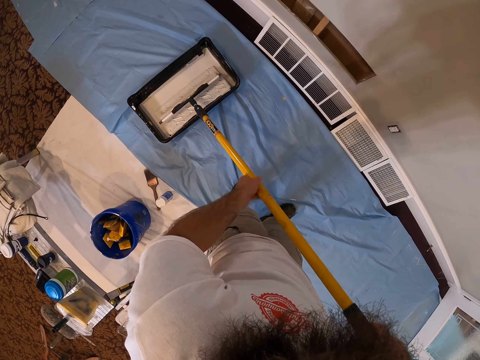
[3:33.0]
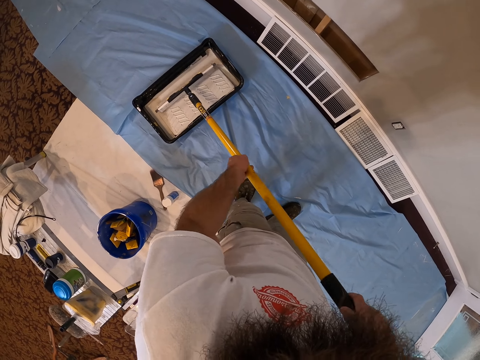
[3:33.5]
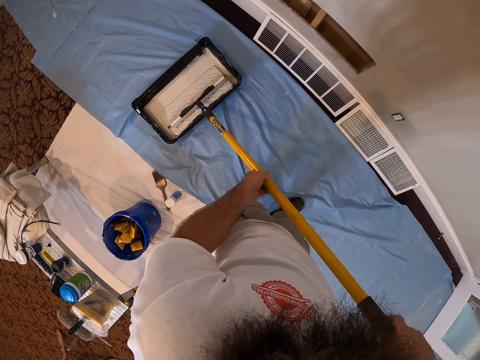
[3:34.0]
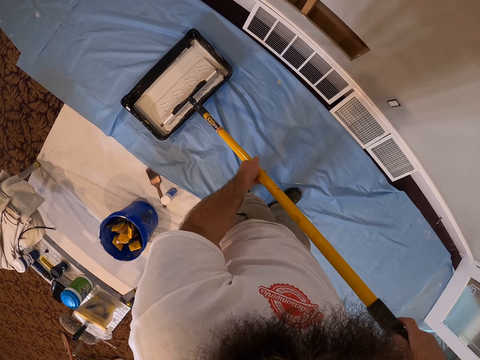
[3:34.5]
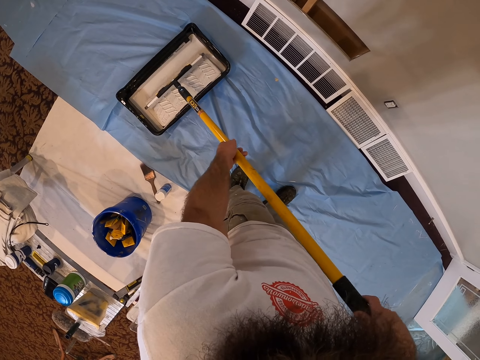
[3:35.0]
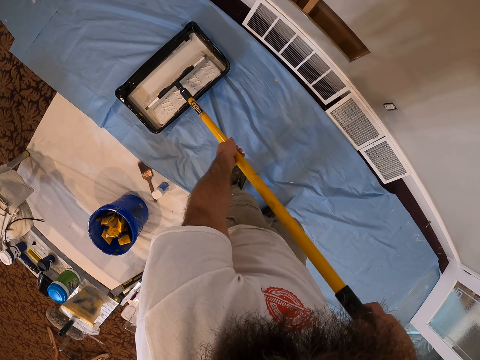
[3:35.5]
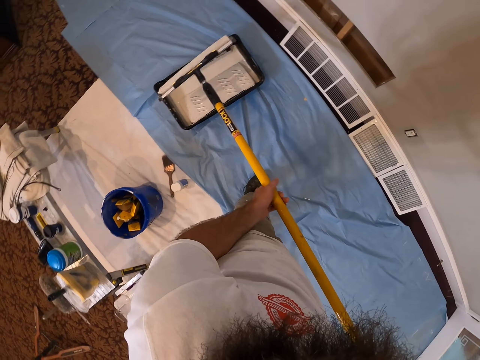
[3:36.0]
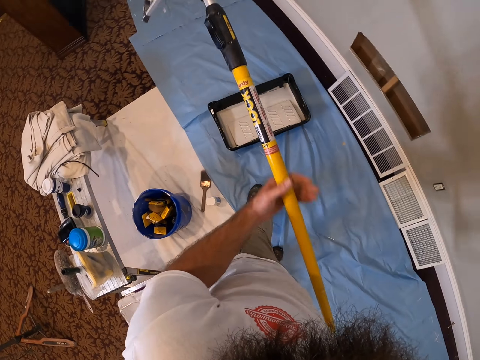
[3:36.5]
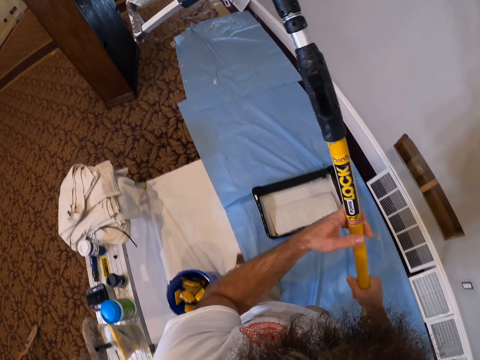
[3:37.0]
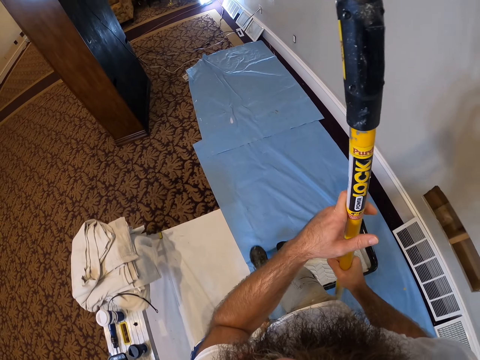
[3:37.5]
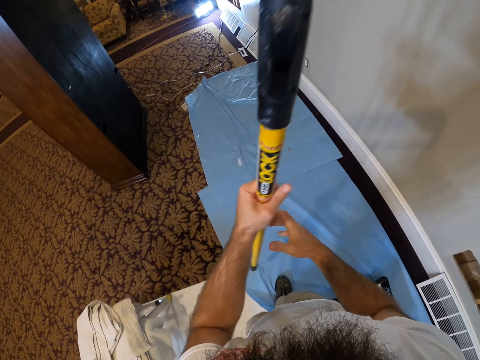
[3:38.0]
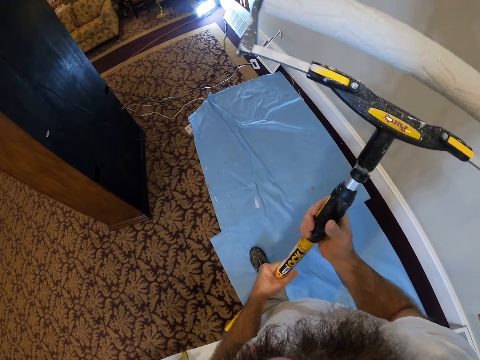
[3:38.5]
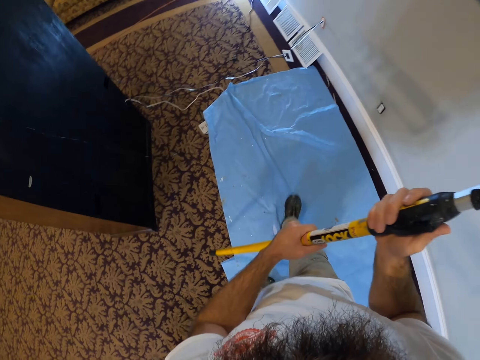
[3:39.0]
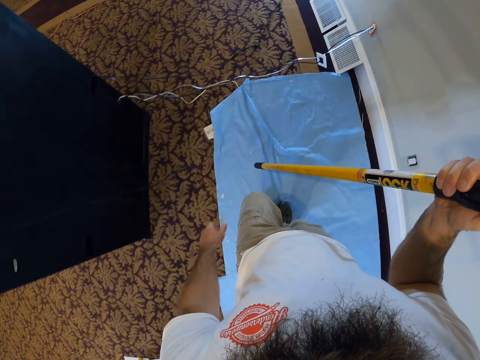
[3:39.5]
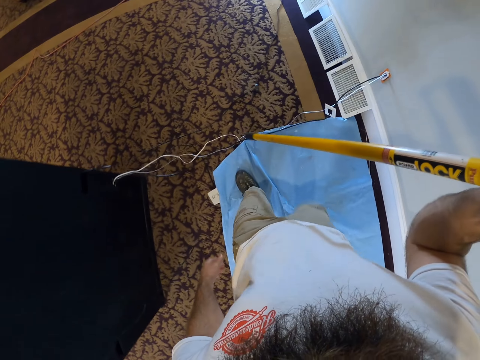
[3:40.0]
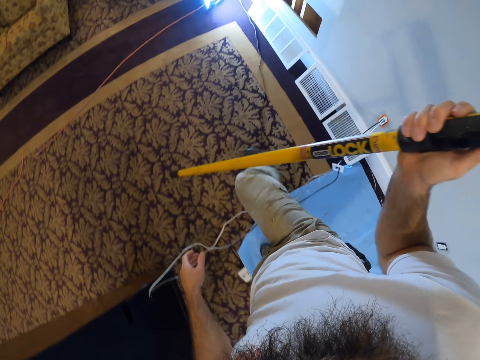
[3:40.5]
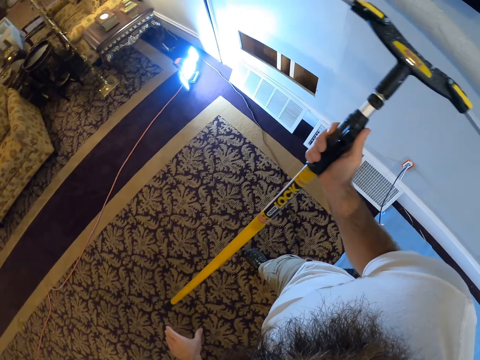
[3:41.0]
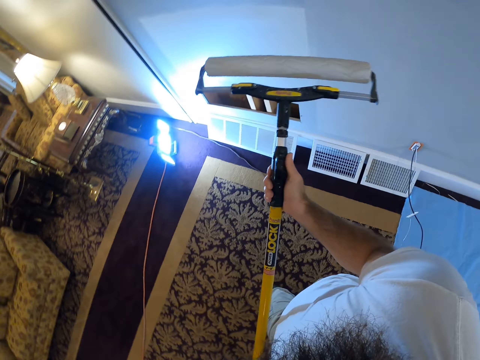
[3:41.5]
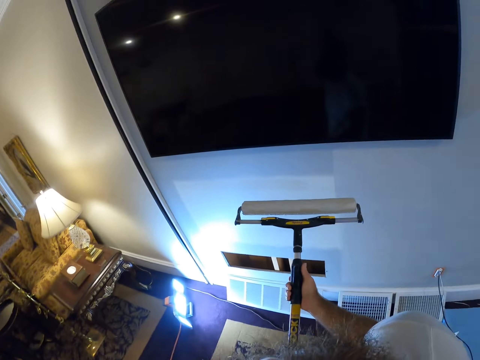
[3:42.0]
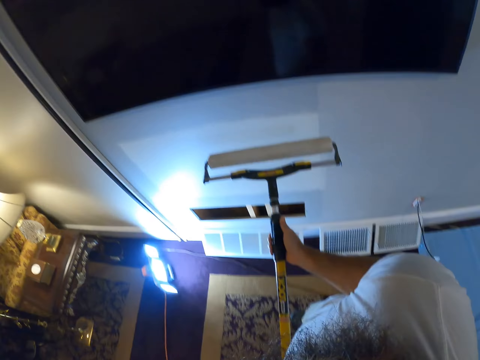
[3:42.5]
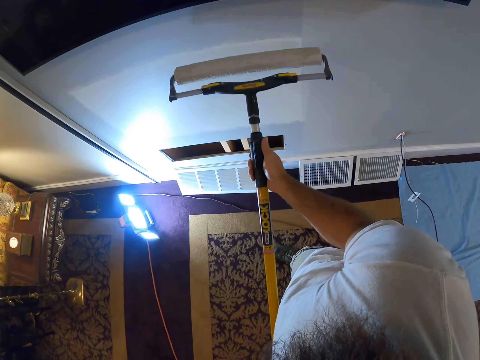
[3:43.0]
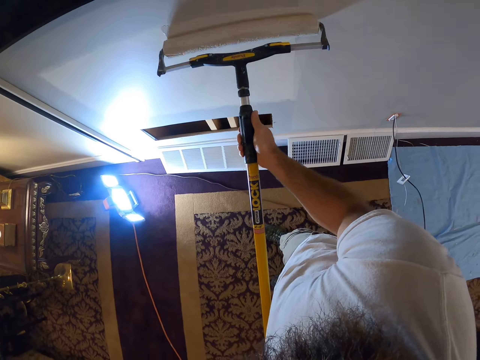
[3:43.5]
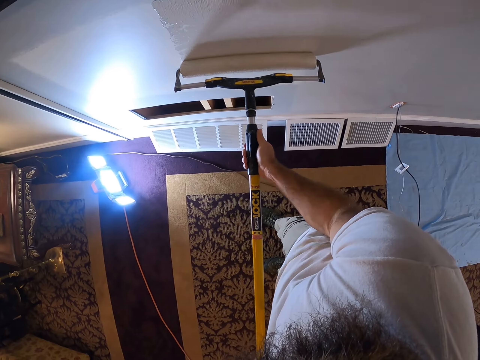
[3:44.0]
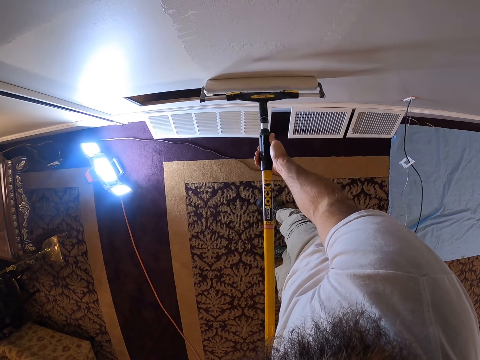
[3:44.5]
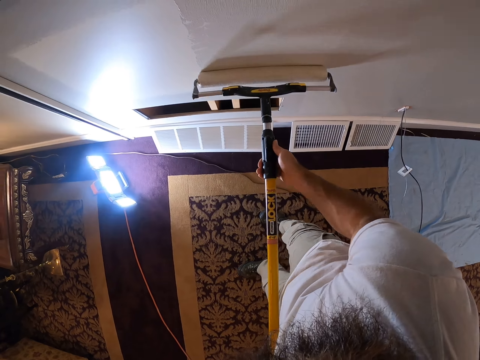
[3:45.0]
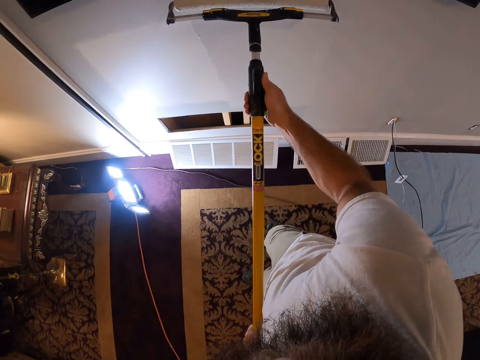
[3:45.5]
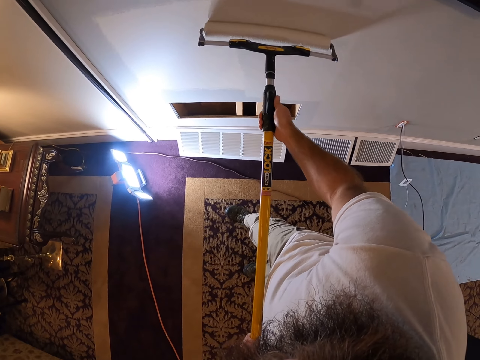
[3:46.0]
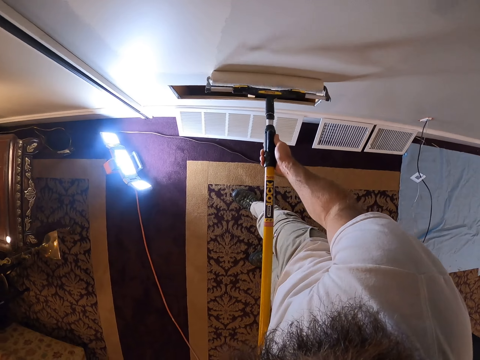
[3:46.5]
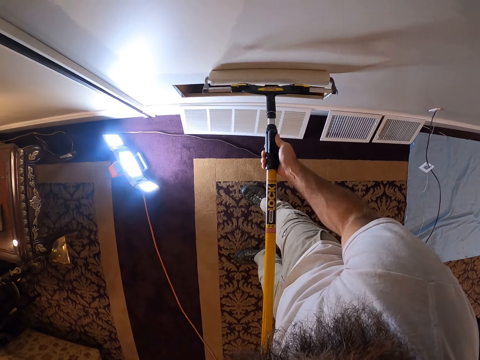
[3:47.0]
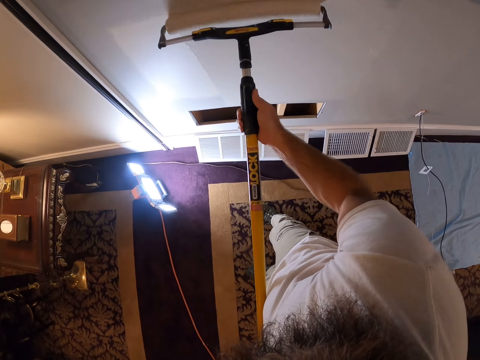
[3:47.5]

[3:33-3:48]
The camera wearer lifts the paint roller with both hands. He carries the paint roller with his right hand. He paints the wall with the paint roller in both hands.

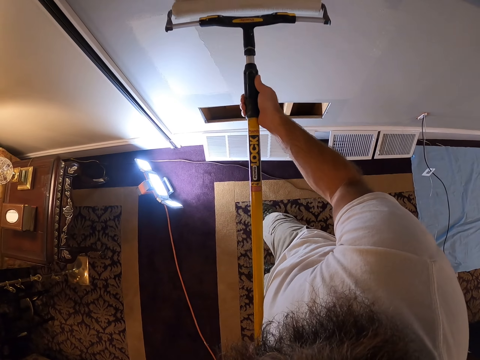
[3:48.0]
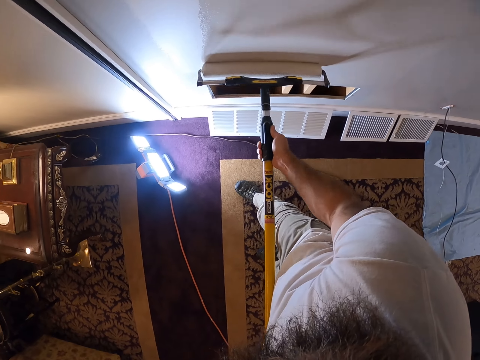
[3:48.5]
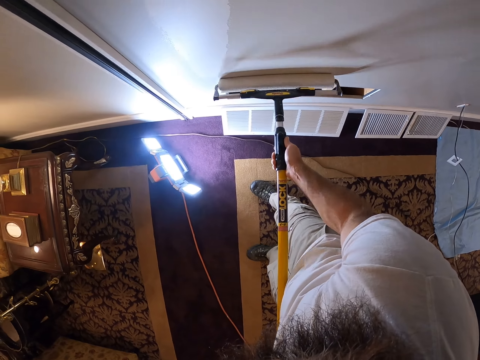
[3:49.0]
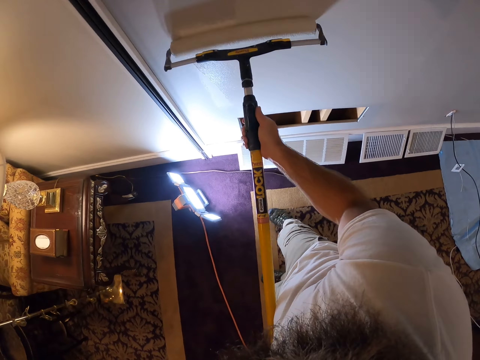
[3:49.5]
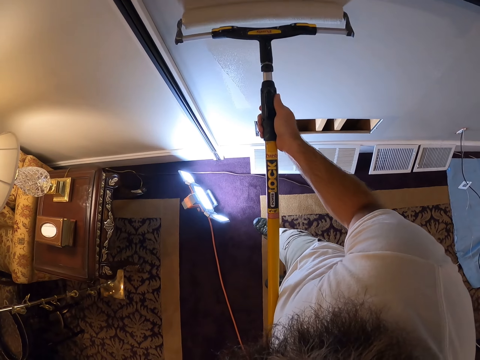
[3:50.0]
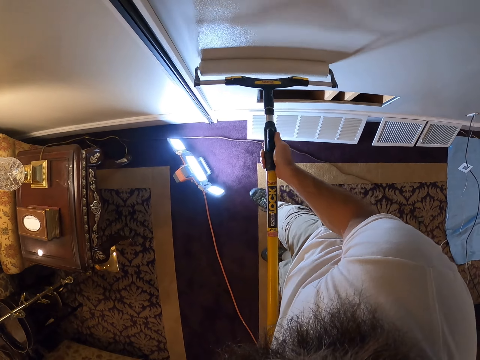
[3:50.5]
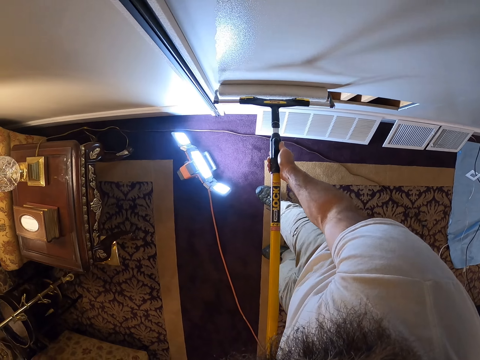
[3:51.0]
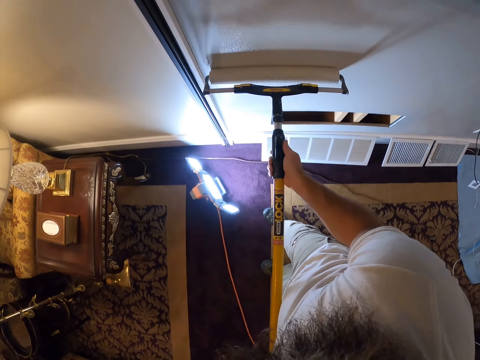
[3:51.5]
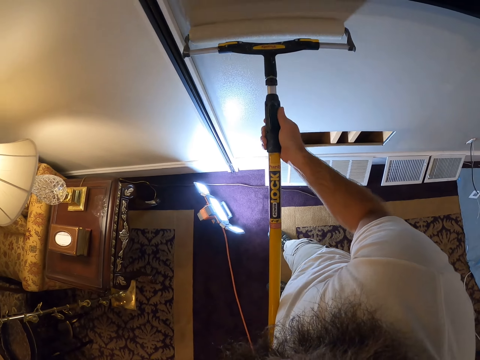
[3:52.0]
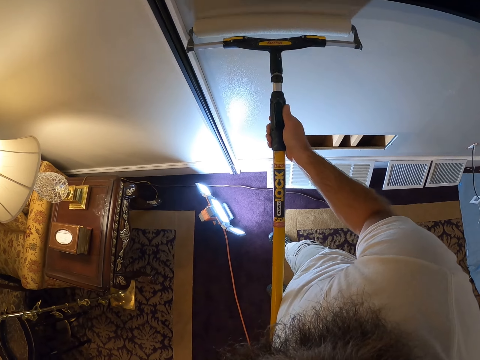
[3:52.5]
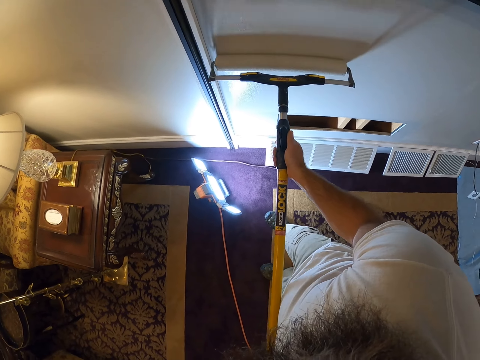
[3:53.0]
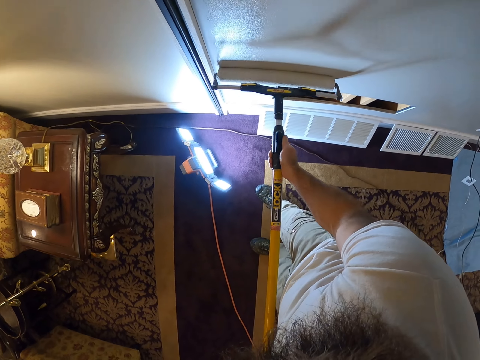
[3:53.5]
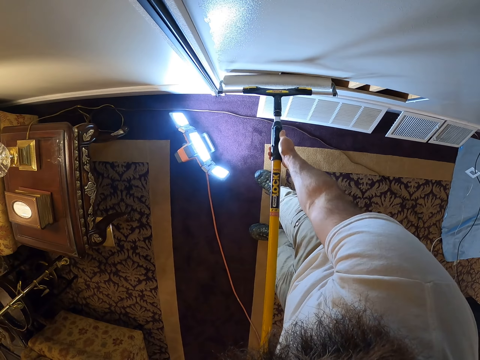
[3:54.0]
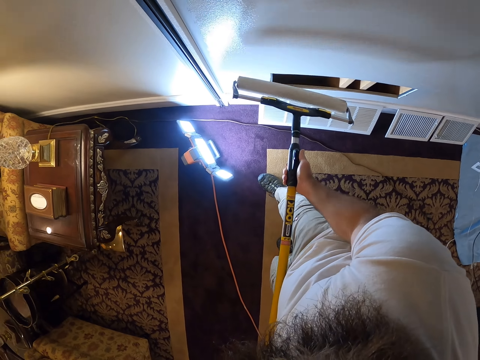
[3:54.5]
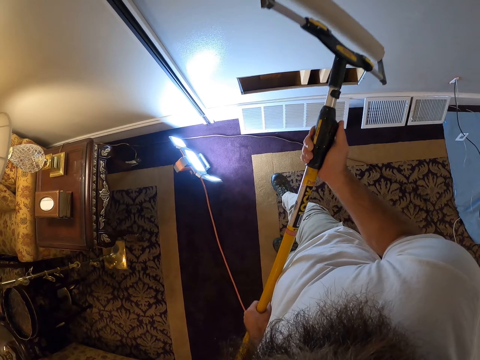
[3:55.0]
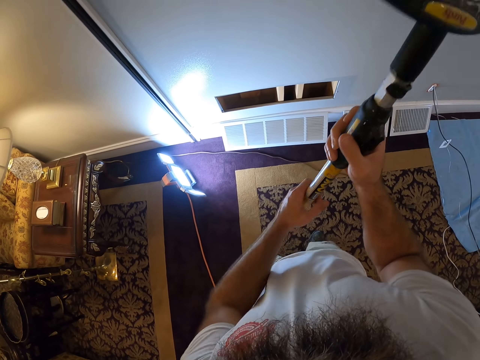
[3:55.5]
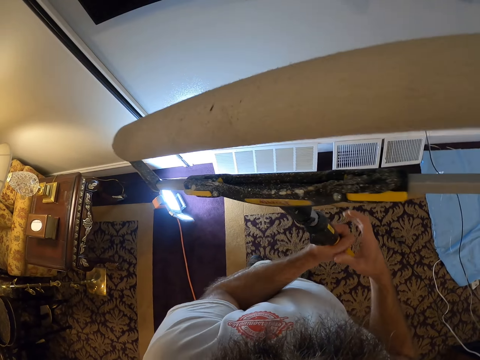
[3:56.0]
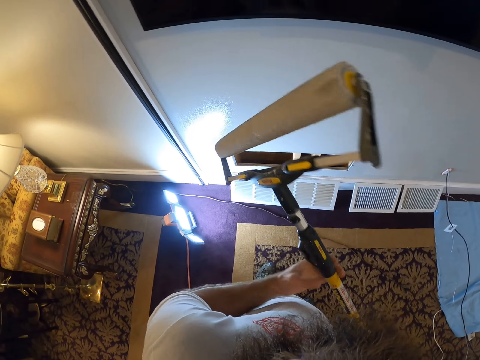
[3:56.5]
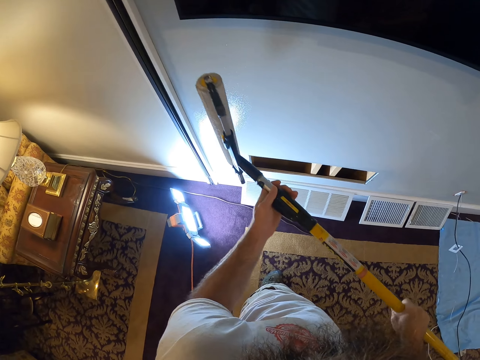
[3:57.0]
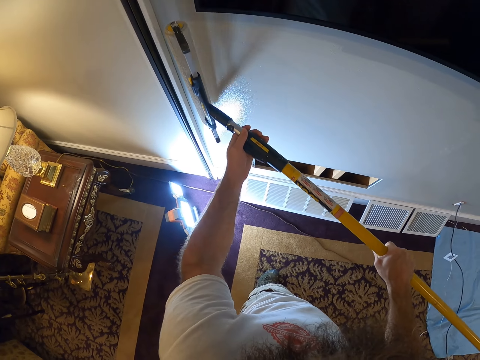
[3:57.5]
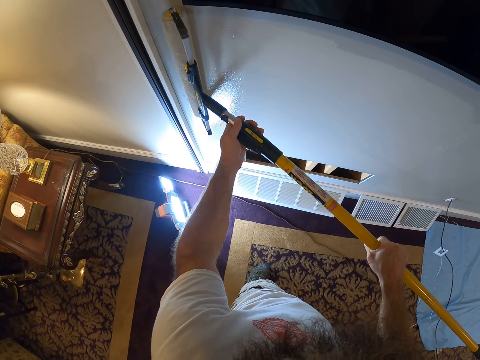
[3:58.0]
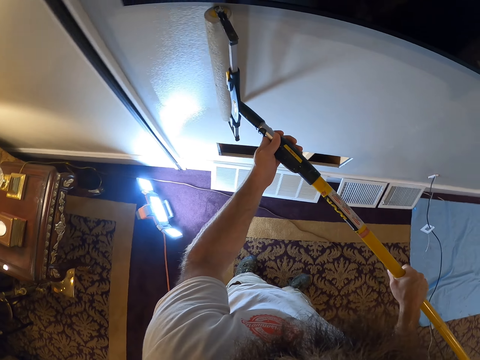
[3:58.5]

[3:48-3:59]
The camera wearer adjusts the paint roller in both hands. He flips the roller. He paints the wall with the paint roller in both hands.
